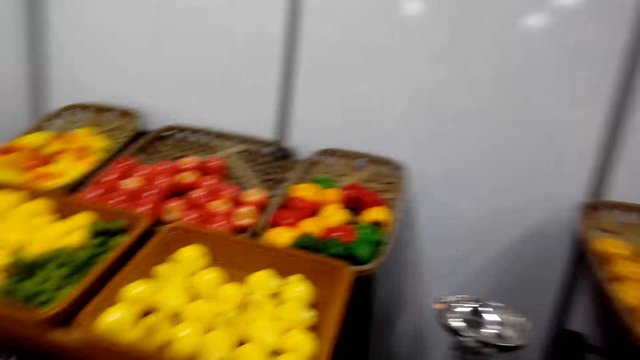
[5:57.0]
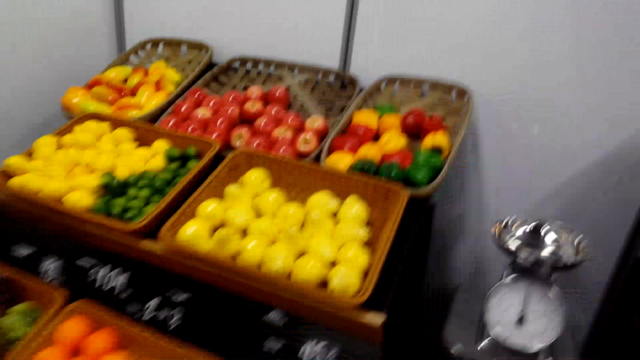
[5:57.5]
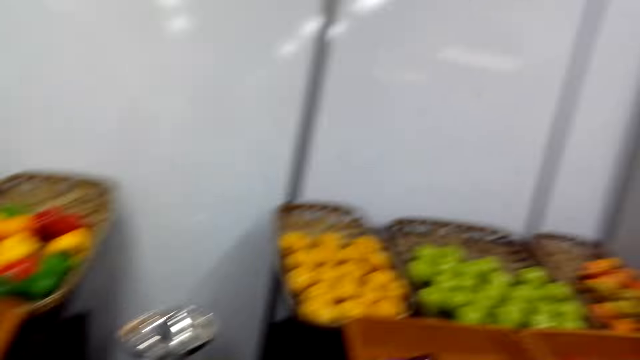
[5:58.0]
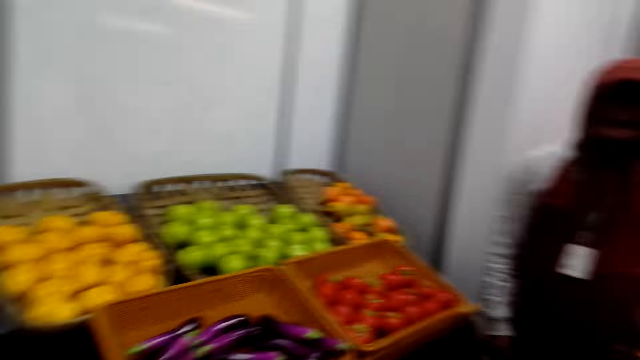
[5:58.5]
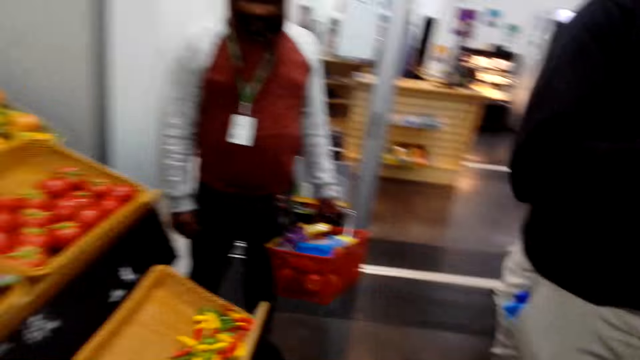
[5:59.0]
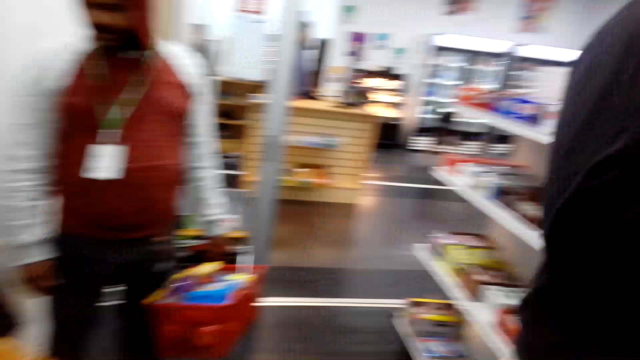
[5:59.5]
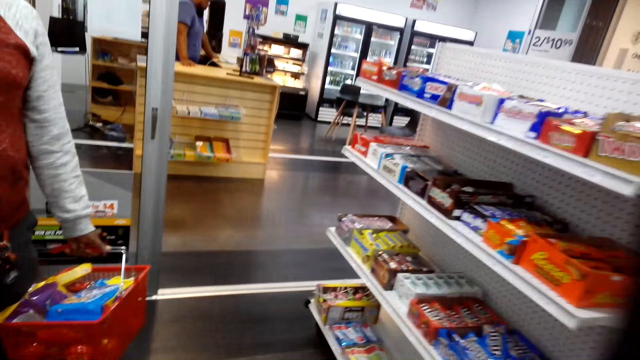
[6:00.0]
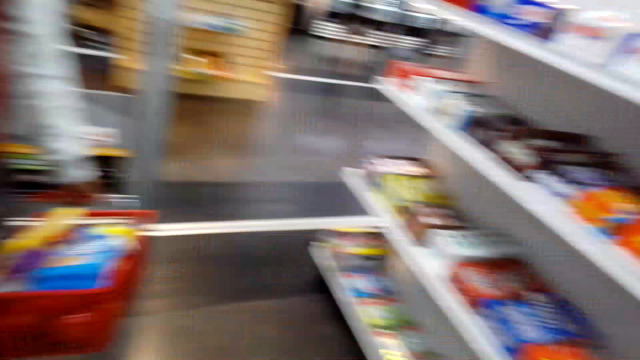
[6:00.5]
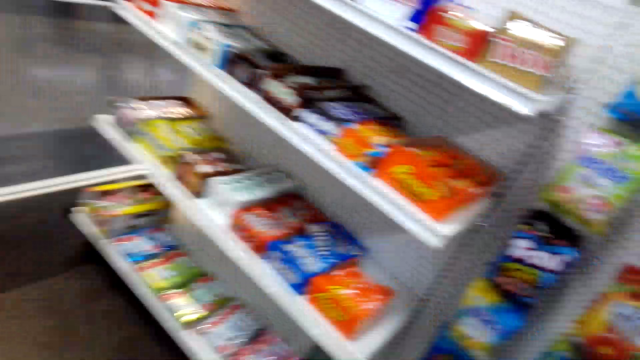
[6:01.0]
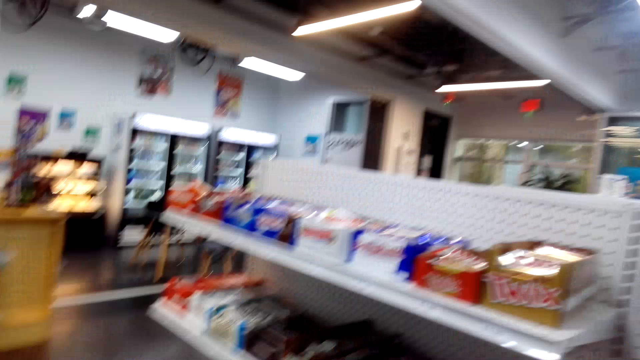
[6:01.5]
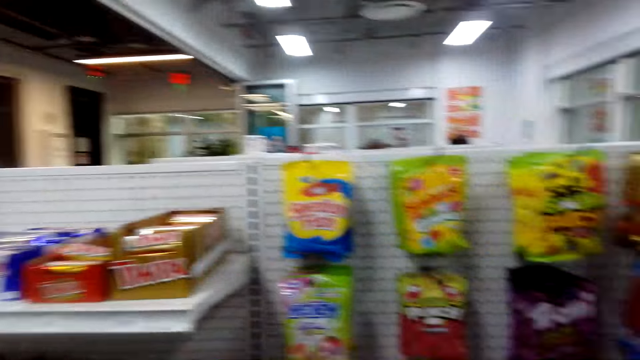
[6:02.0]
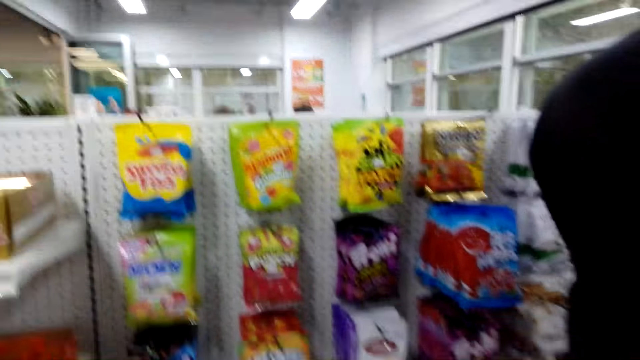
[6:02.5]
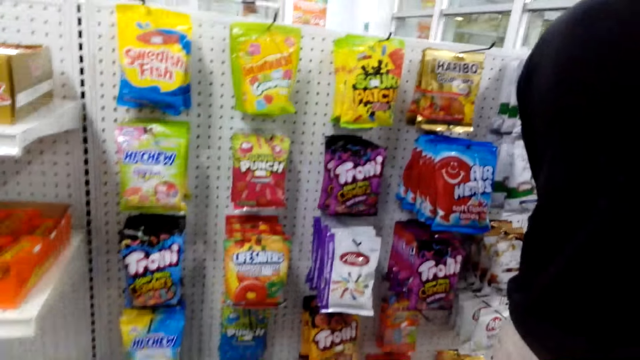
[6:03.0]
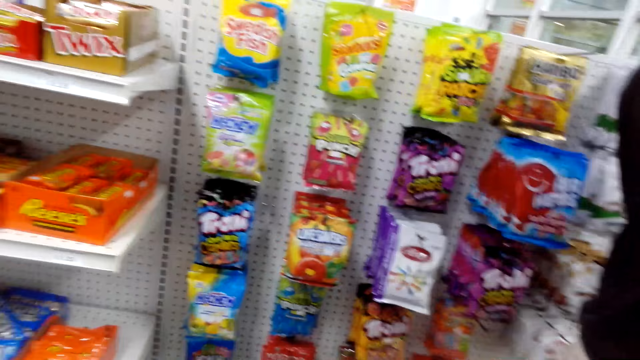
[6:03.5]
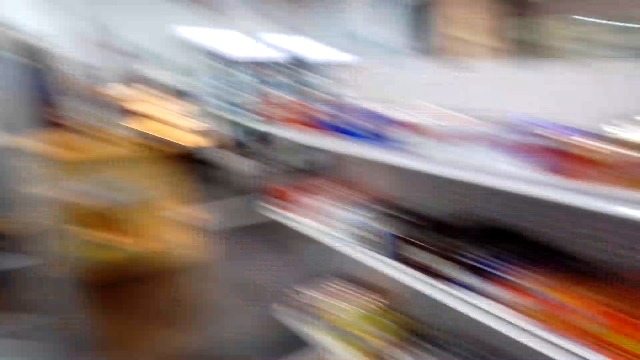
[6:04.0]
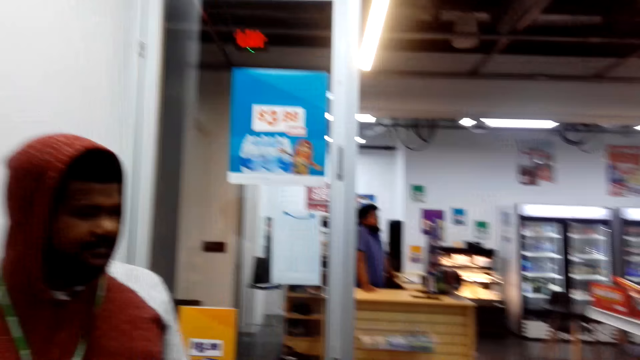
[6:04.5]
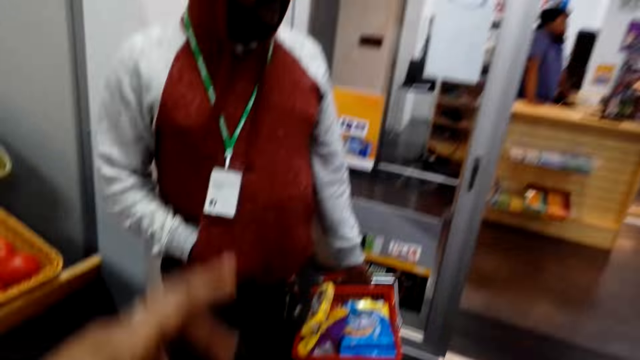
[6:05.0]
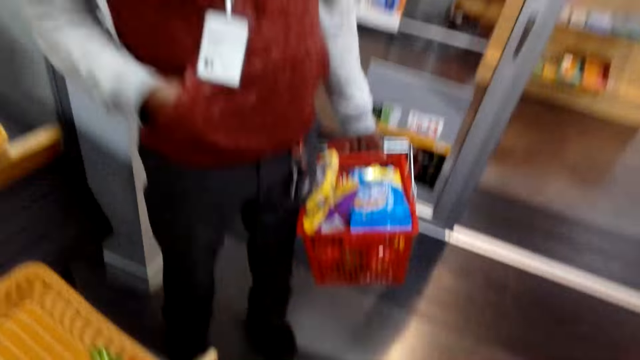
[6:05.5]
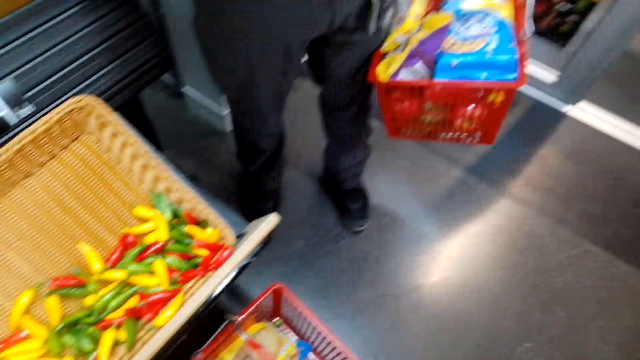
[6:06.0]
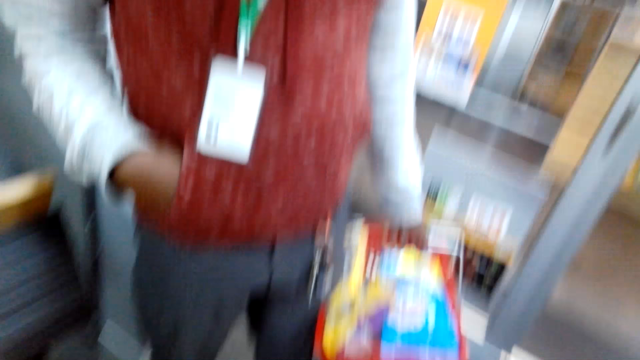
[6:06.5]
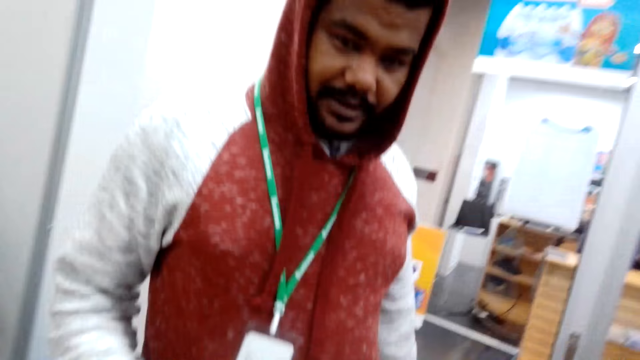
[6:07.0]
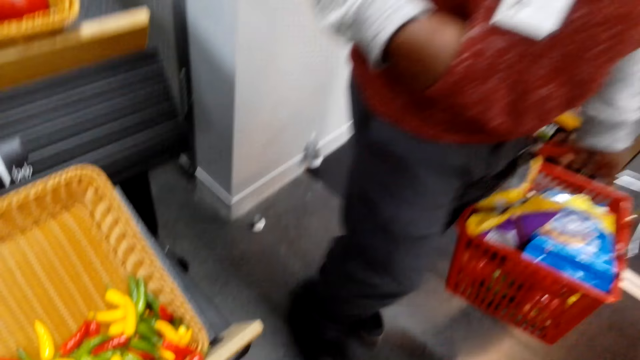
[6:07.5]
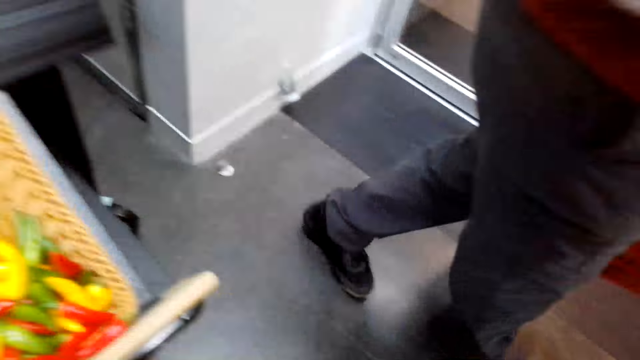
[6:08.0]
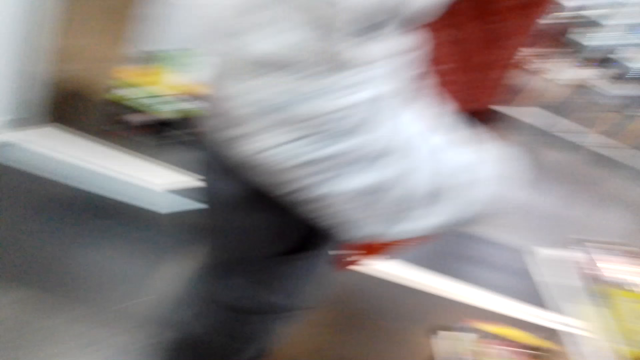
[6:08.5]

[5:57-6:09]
A man stands in the supermarket. The camera wearer walks around the supermarket. They look around the supermarket shelves. They converse with the man. The man stands in the supermarket. The camera wearer looks around the supermarket.

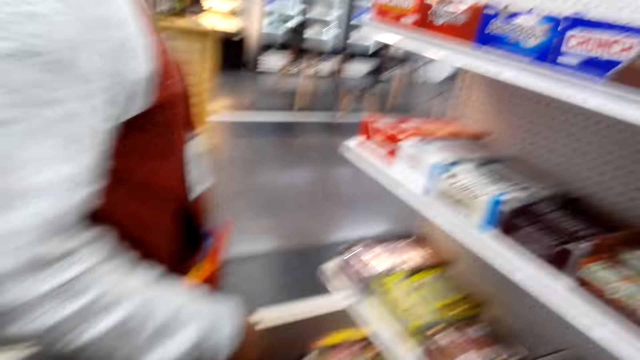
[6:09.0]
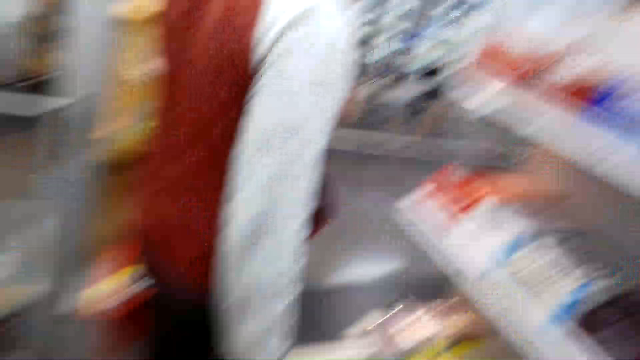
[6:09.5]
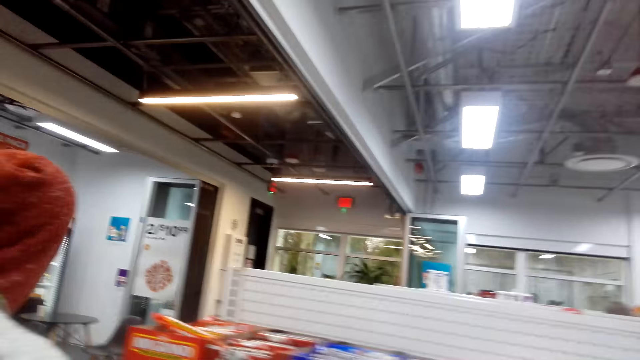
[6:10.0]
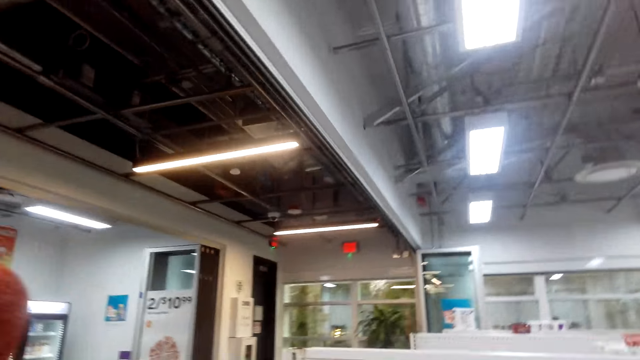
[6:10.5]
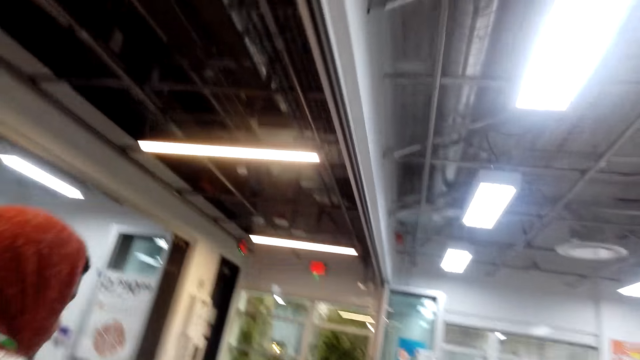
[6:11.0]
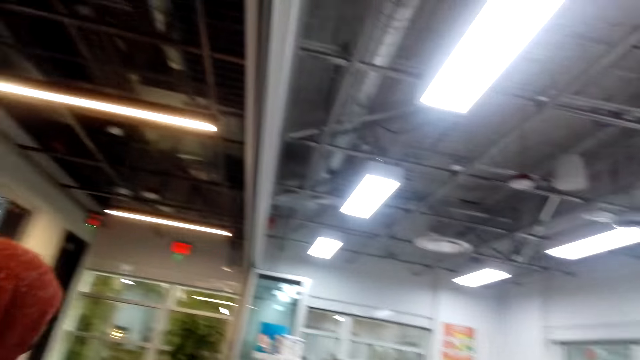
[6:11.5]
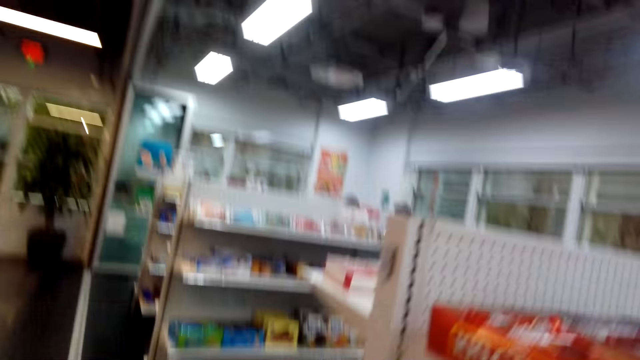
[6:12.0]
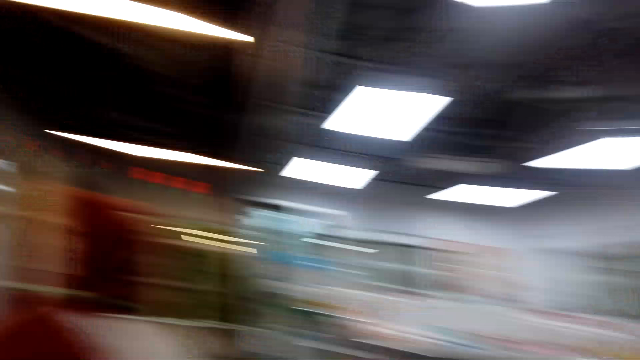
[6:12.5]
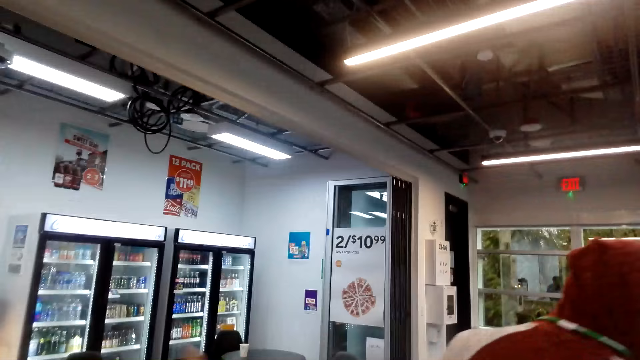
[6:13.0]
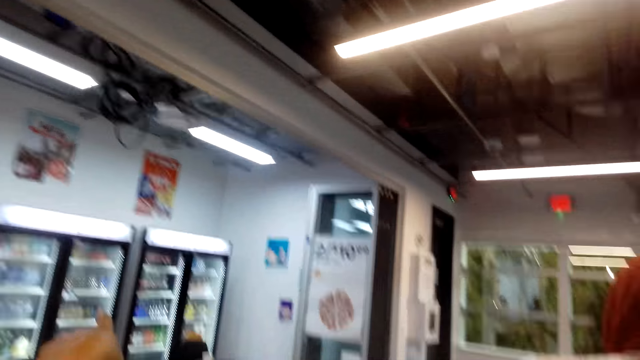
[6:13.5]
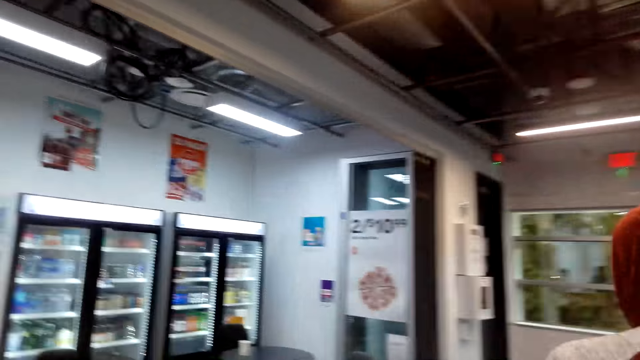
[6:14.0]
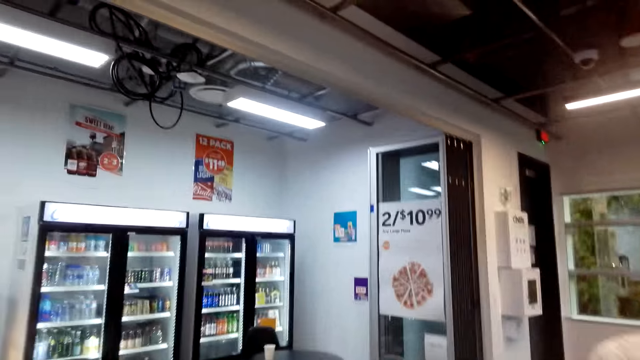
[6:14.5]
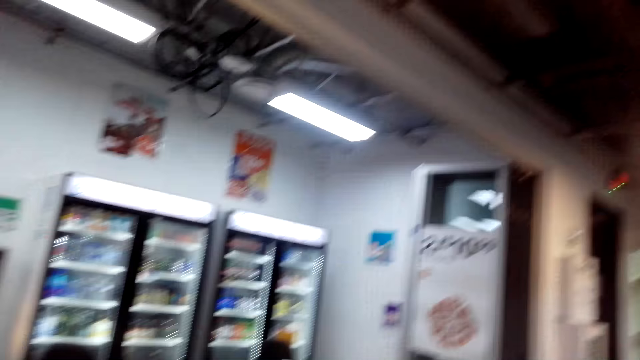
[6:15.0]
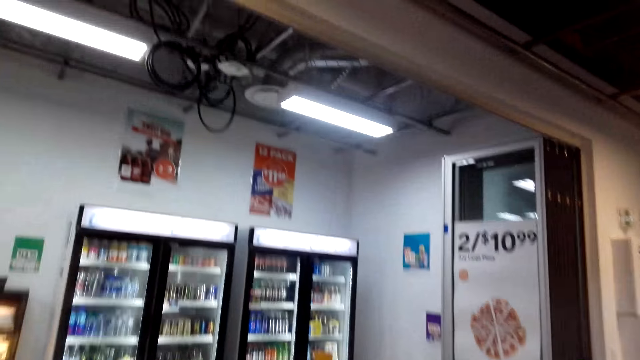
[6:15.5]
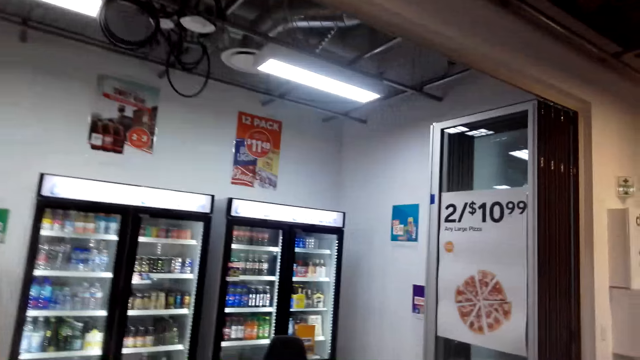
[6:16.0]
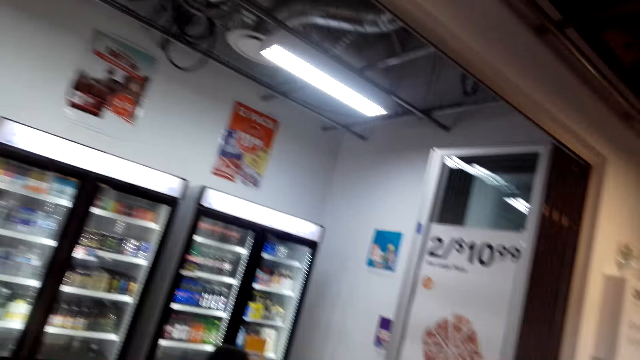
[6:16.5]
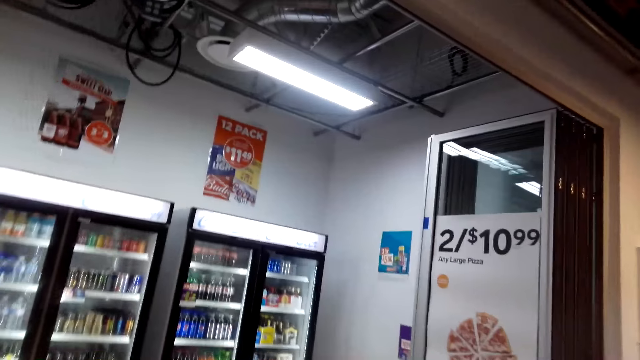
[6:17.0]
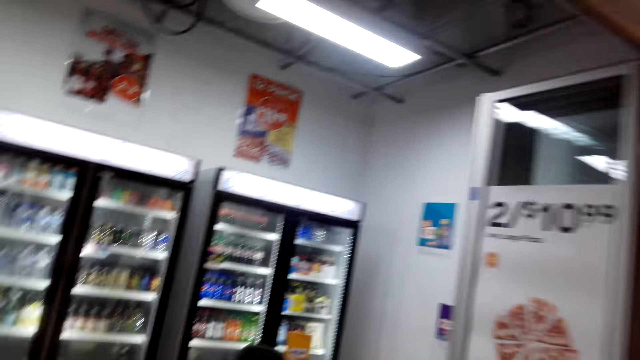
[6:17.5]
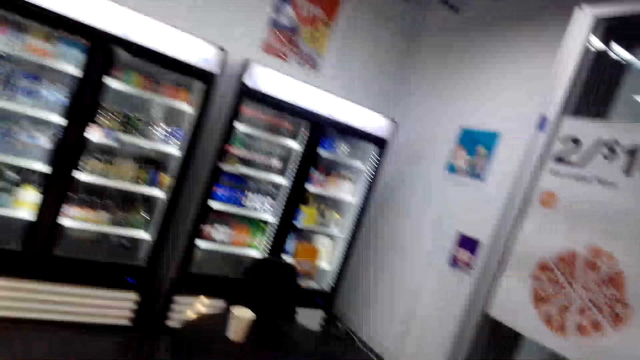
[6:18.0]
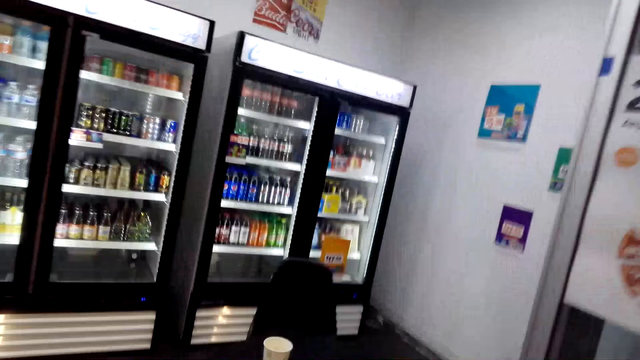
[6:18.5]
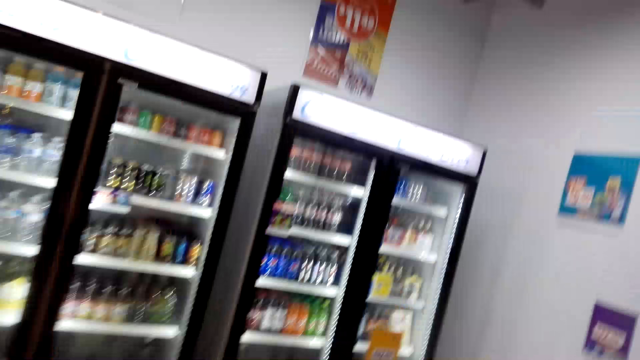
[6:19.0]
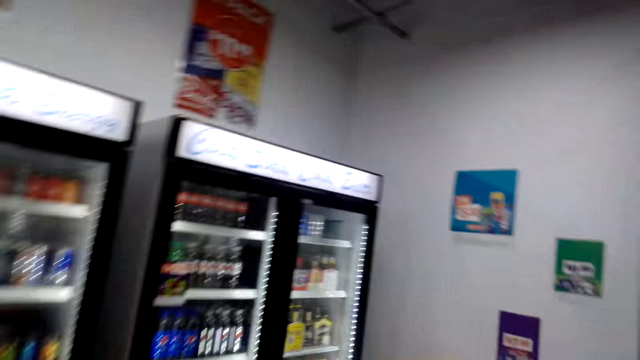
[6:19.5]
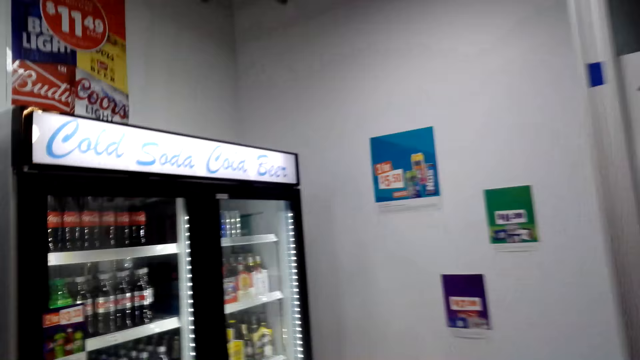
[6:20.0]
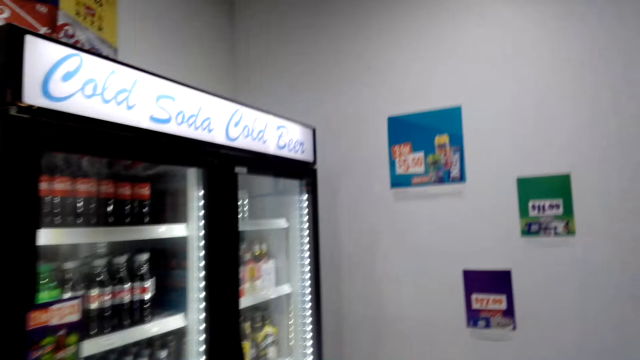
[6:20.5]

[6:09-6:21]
A man walks around the supermarket. The camera wearer walks around the supermarket. They converse with the man. The man walks around the supermarket. The camera wearer walks around the supermarket.
